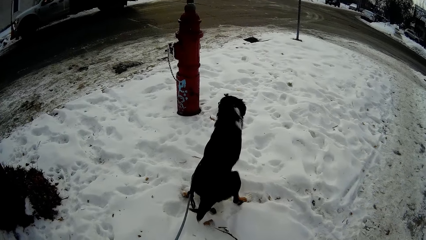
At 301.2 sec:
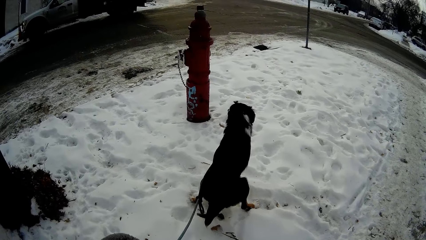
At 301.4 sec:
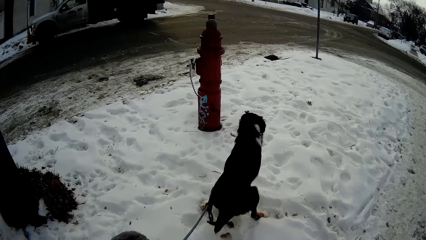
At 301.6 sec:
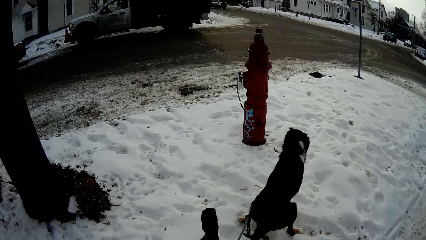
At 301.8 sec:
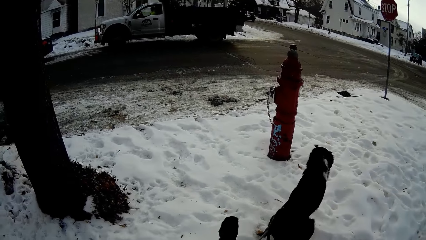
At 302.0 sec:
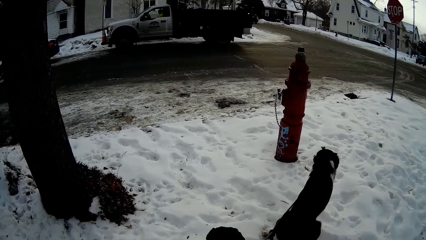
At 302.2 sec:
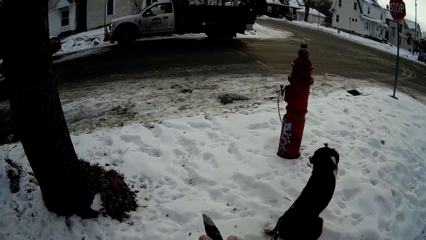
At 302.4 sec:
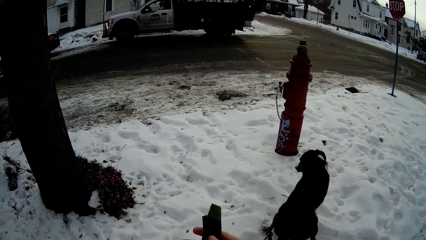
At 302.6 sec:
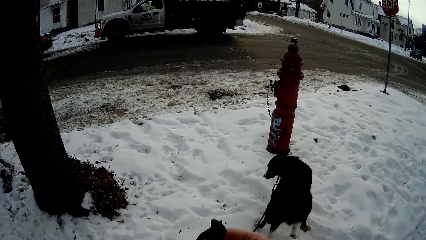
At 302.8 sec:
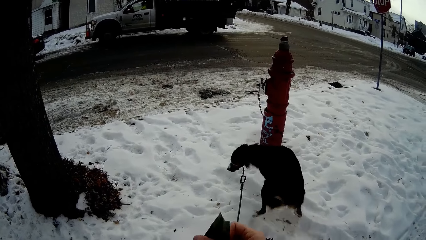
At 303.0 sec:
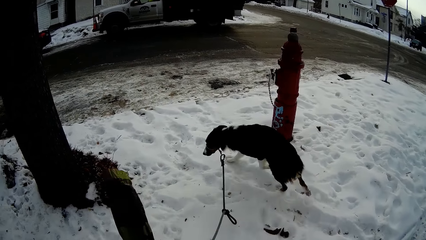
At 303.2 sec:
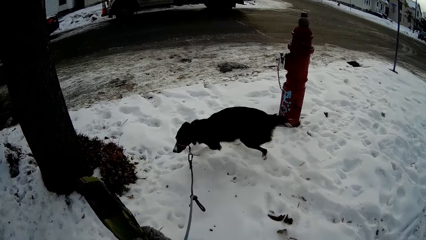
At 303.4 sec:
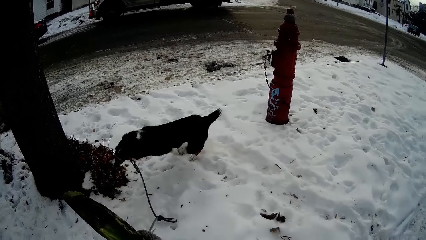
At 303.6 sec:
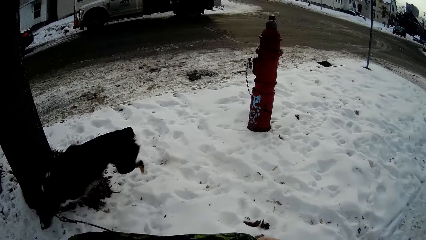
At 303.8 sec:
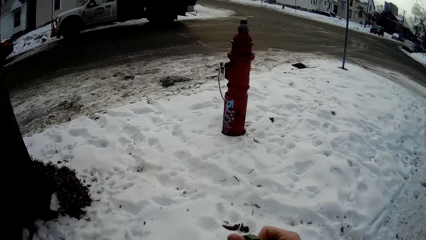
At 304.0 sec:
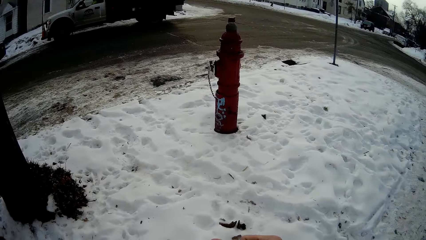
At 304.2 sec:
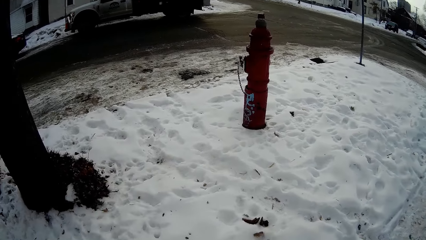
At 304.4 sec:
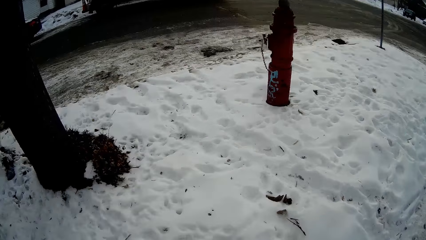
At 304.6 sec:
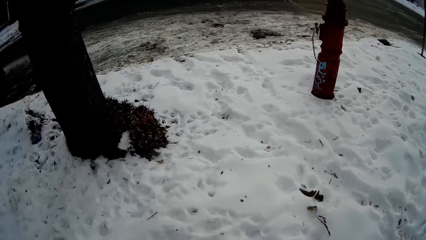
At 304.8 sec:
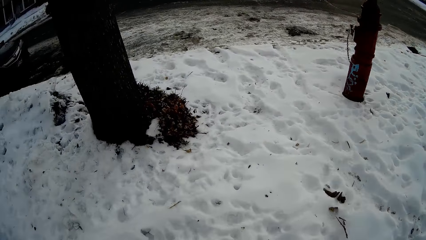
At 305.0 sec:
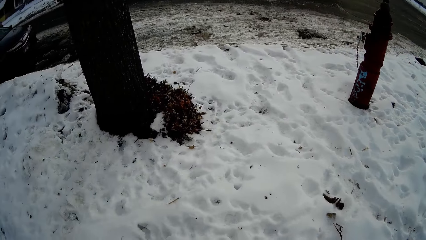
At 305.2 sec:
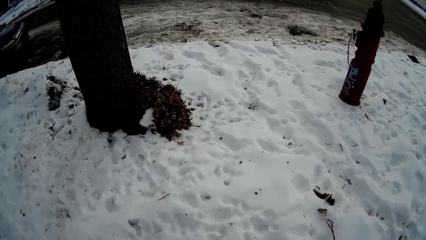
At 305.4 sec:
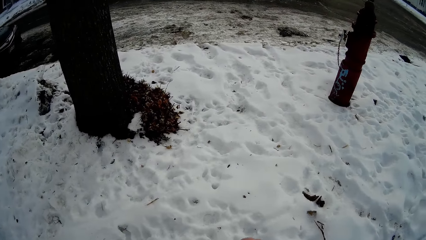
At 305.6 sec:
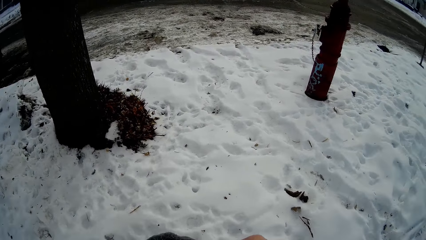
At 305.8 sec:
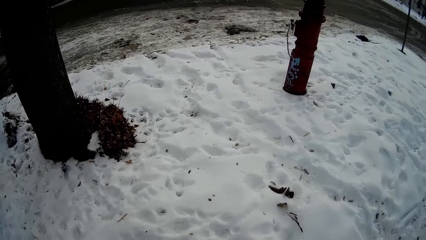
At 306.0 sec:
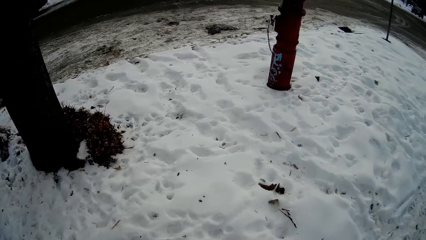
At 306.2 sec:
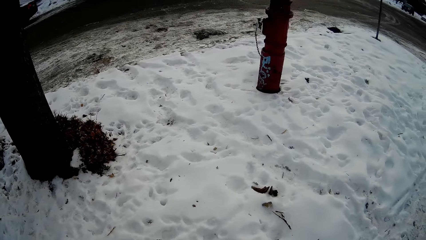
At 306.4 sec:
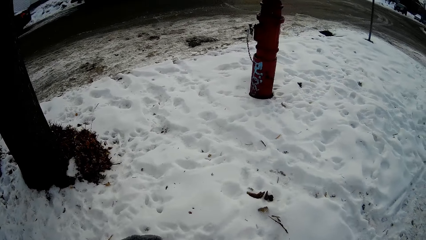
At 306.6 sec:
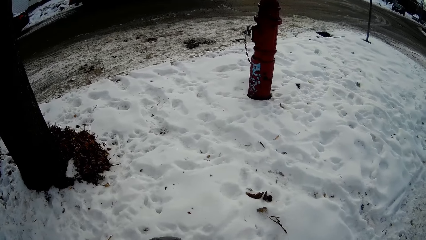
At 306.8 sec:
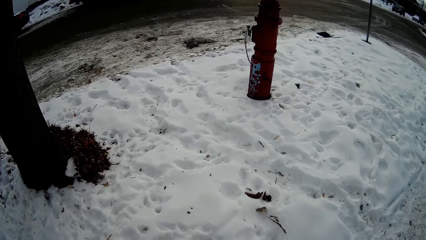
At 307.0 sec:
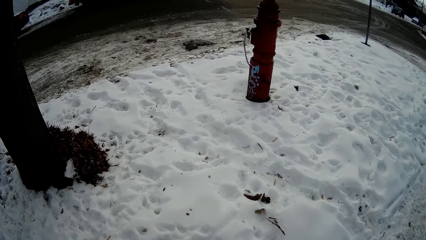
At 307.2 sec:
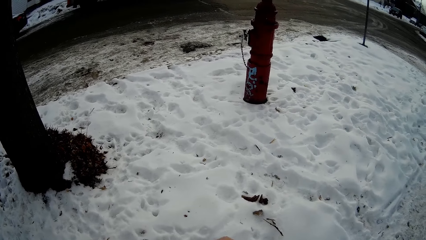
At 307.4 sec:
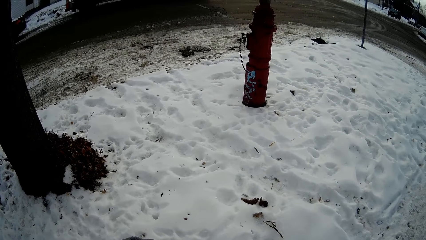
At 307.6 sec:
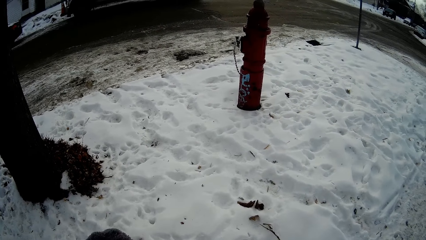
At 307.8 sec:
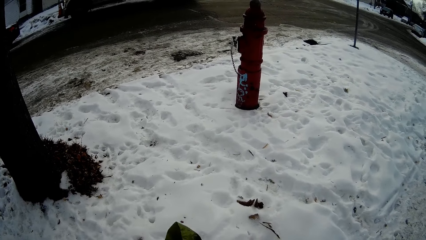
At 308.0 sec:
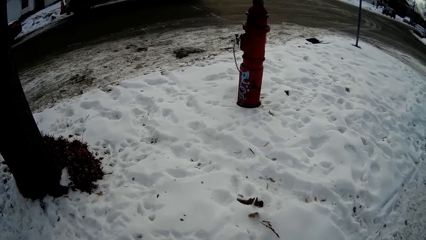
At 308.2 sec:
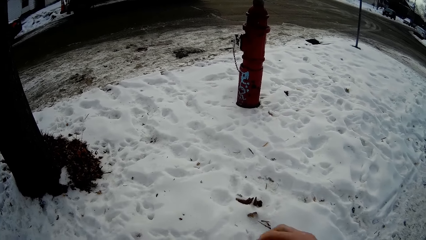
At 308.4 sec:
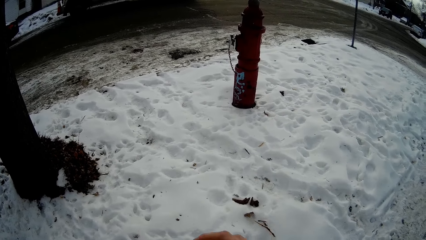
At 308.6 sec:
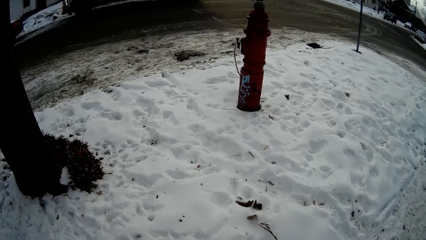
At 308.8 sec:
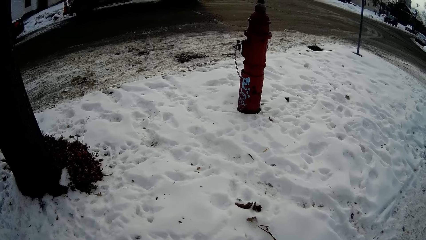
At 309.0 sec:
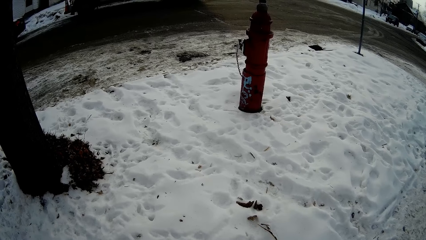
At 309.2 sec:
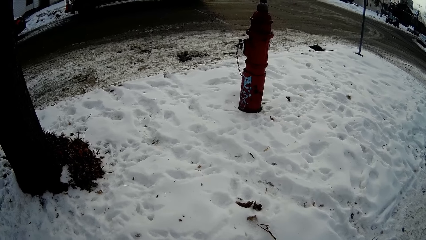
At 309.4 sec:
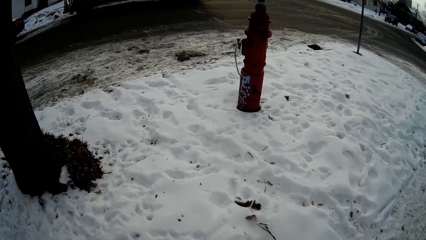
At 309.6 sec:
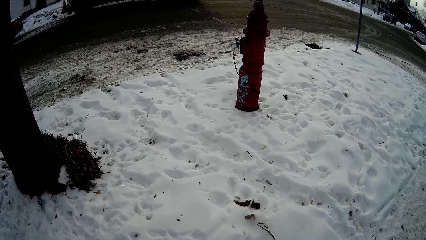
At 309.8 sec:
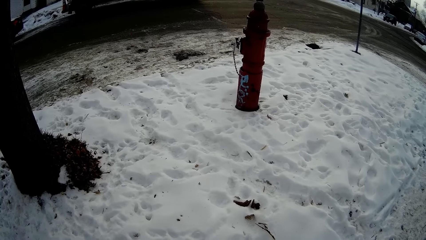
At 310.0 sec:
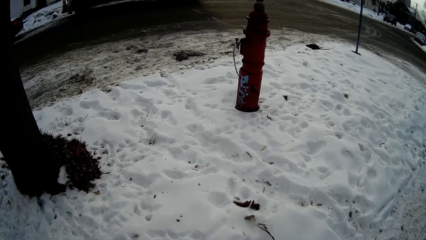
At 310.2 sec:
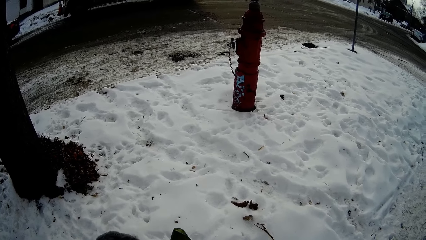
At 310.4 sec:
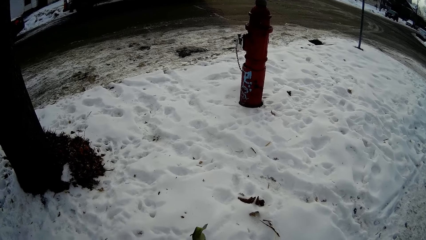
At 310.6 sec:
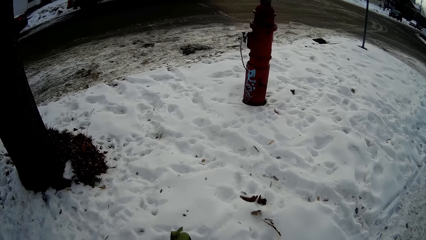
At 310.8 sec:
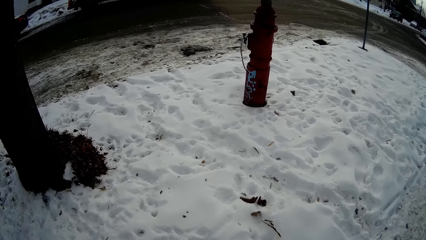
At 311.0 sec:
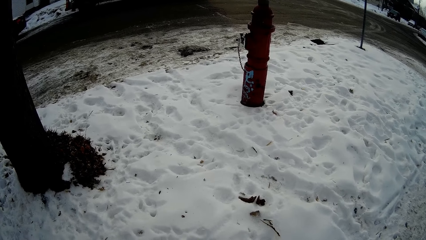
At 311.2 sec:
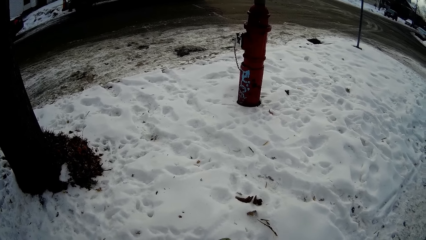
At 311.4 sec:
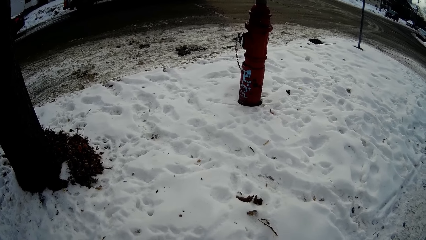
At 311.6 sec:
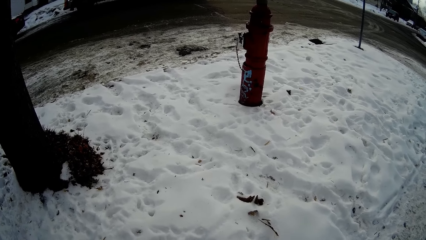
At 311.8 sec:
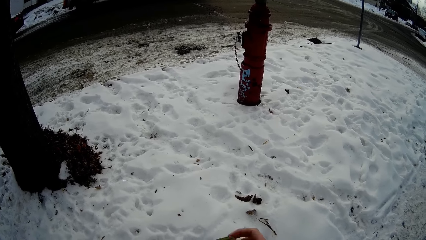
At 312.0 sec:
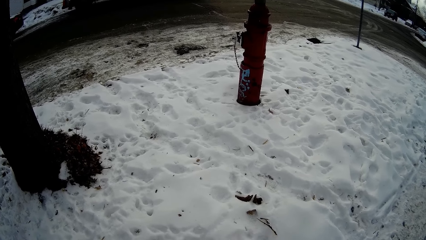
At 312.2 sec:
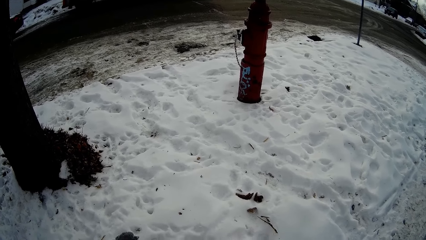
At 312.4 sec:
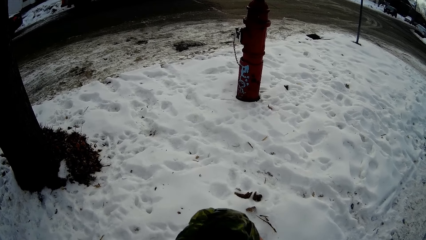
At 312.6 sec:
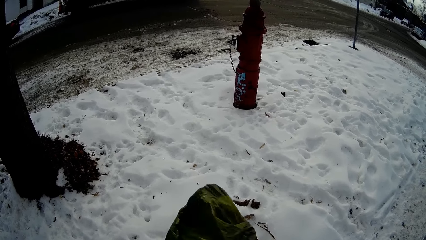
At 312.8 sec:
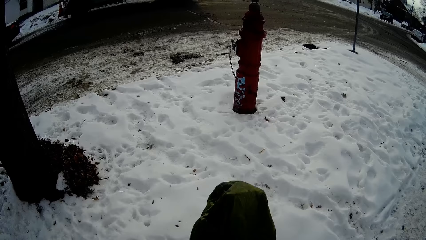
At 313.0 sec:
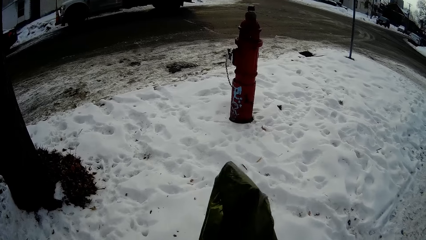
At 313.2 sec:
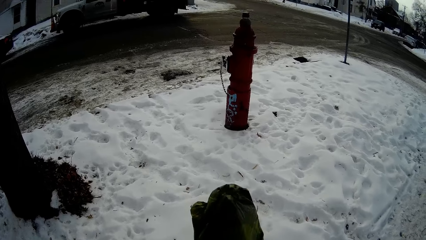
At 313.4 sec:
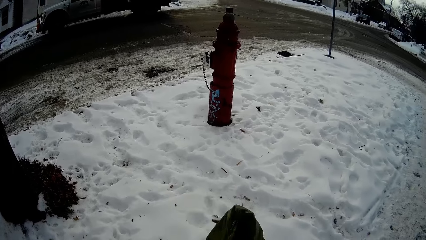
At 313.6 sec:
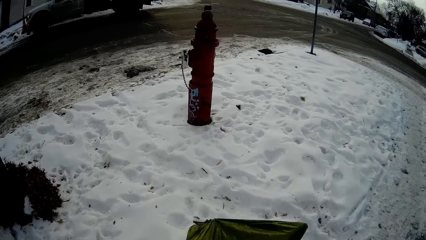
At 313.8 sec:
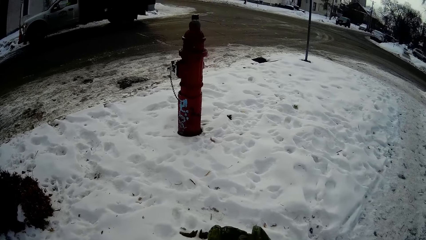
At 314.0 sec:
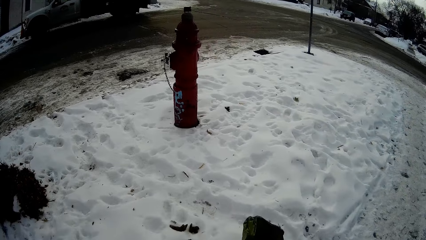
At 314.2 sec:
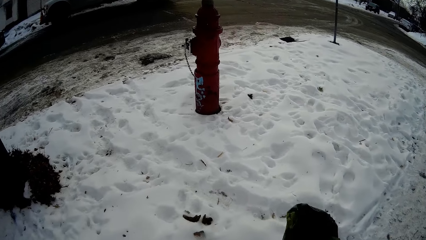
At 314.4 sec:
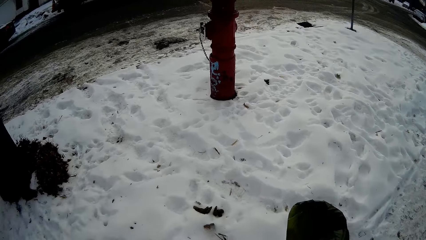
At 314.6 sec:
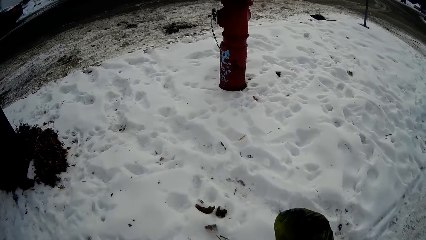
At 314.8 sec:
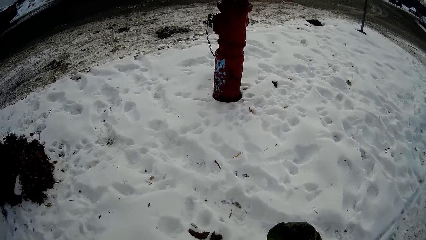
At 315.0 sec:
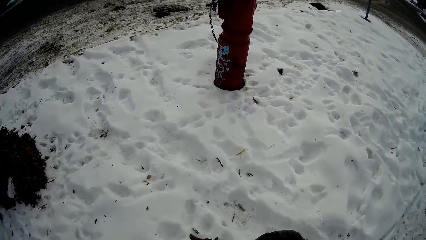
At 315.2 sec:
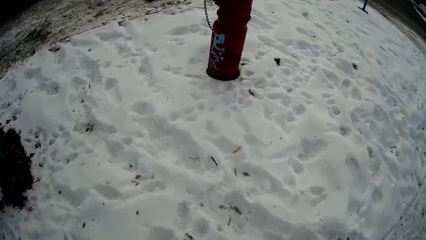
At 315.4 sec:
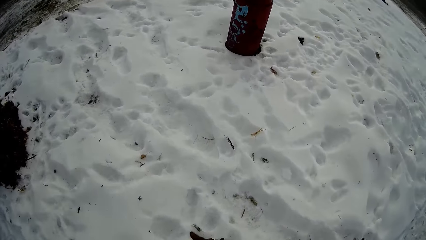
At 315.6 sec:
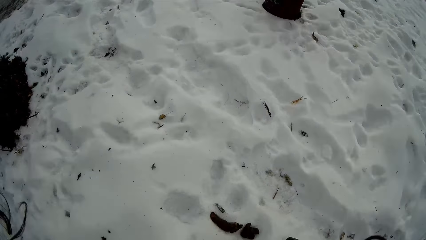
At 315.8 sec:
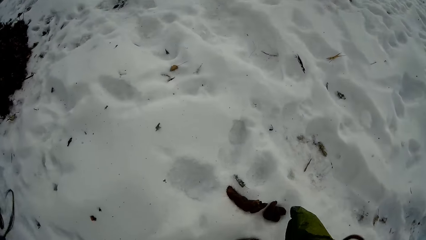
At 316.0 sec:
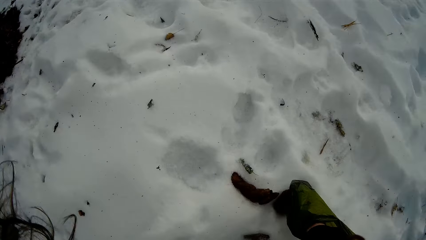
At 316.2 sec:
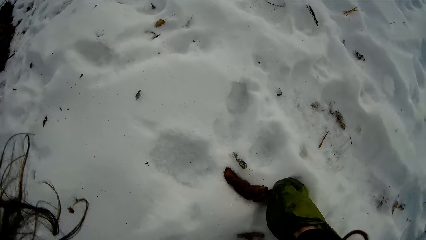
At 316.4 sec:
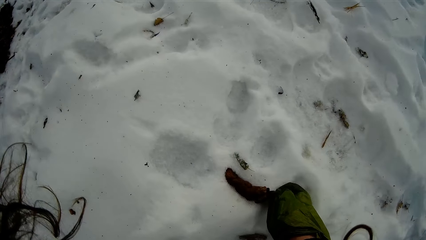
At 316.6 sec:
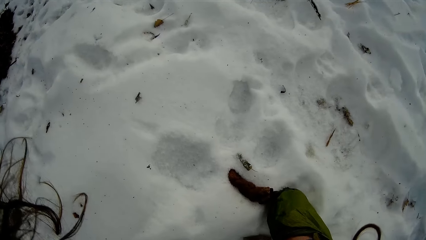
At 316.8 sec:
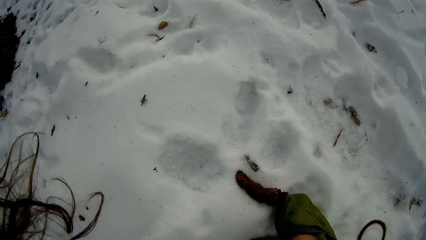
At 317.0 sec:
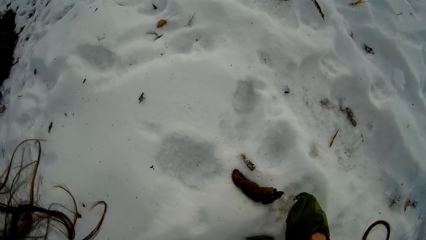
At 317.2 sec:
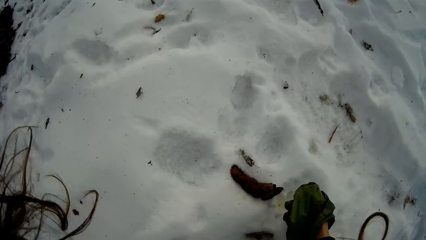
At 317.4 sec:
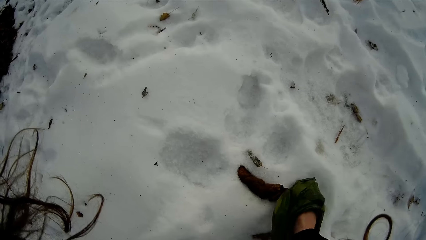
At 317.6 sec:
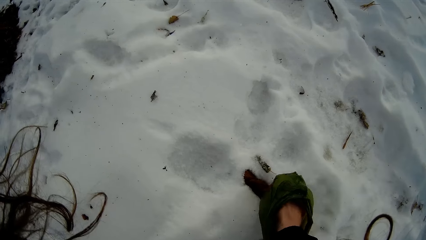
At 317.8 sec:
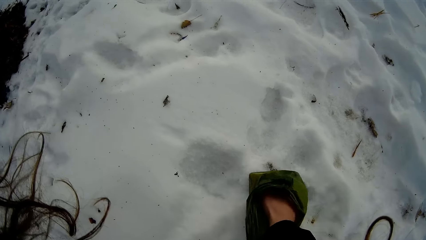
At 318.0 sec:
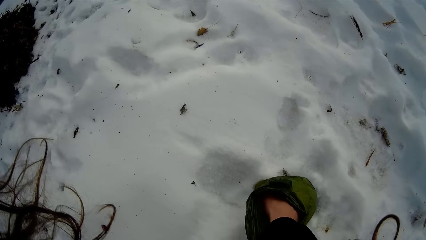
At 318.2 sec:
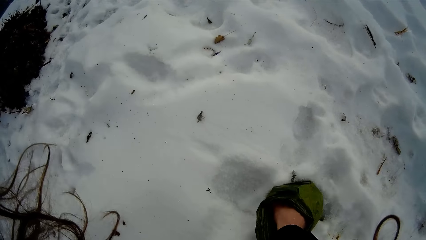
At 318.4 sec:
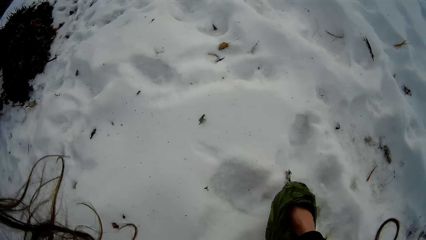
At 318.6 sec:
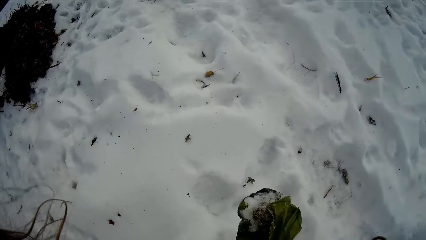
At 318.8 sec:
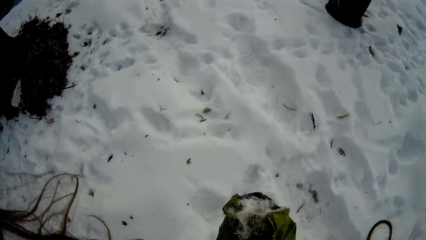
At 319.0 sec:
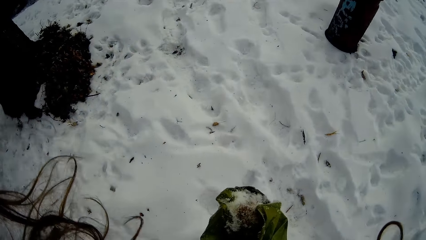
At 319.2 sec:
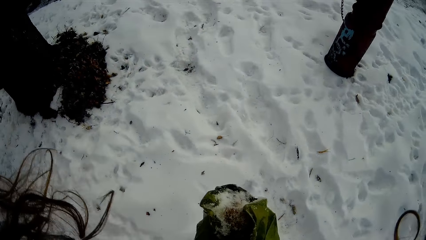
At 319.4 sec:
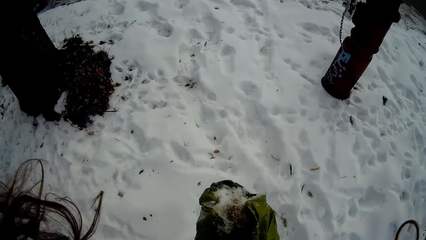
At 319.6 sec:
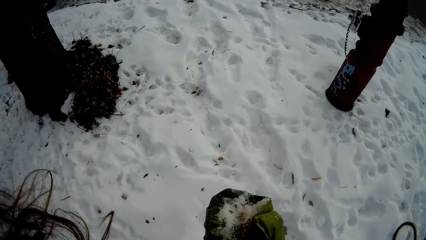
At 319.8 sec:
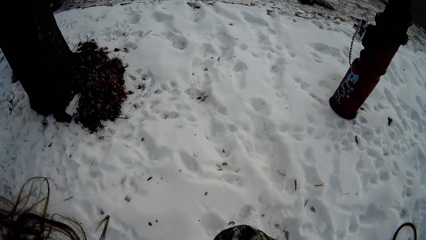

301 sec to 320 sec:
The camera wearer wears a plastic bag. They pick the dog stool. They bend down.
